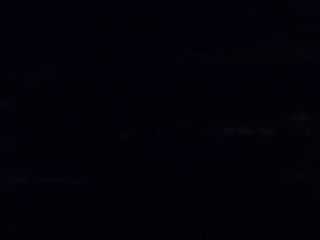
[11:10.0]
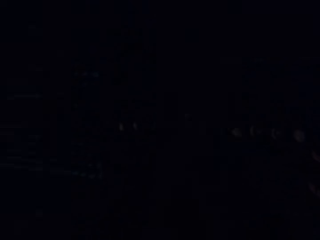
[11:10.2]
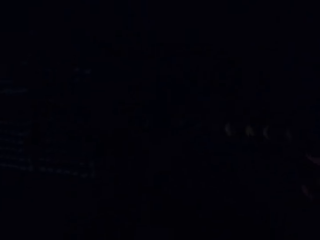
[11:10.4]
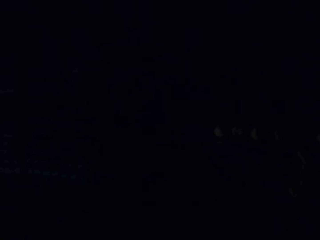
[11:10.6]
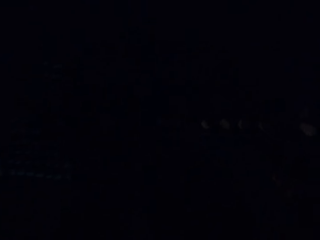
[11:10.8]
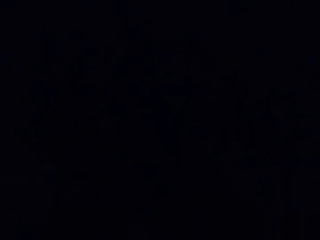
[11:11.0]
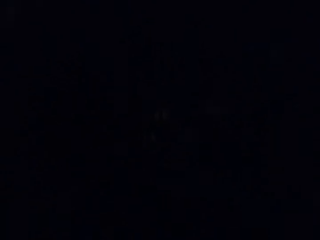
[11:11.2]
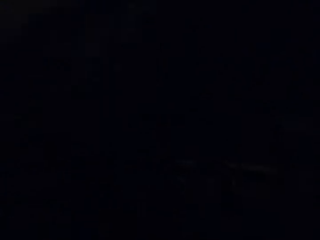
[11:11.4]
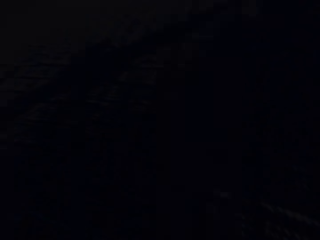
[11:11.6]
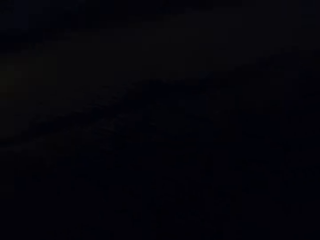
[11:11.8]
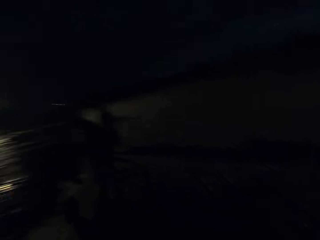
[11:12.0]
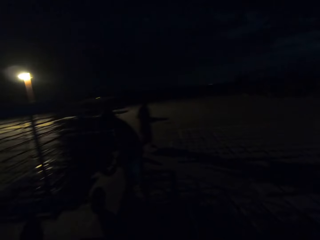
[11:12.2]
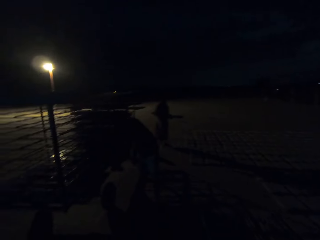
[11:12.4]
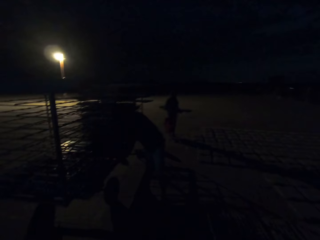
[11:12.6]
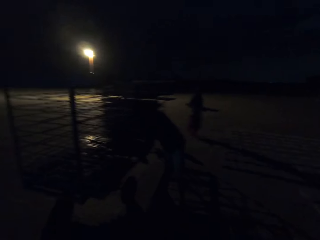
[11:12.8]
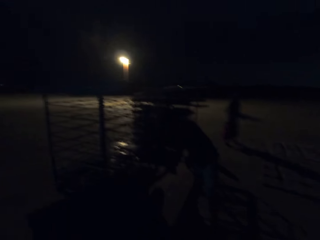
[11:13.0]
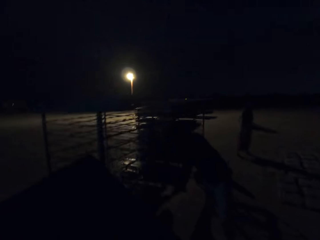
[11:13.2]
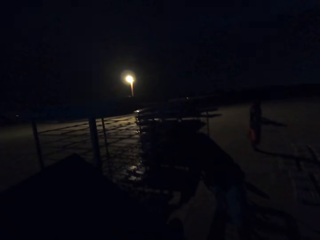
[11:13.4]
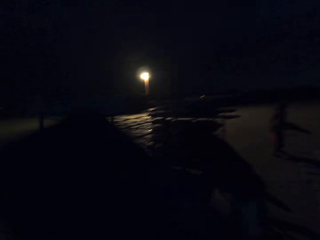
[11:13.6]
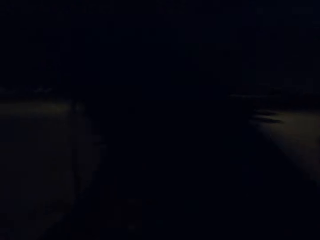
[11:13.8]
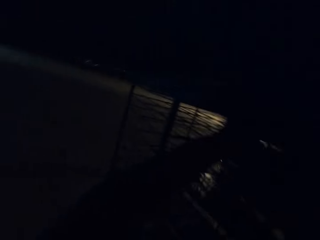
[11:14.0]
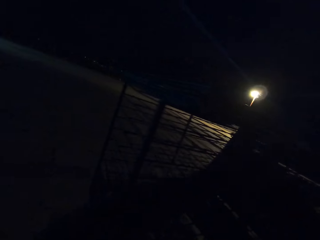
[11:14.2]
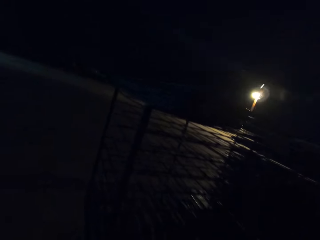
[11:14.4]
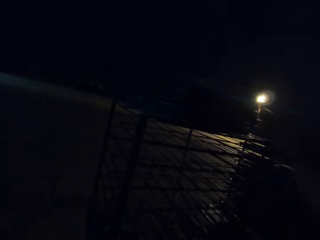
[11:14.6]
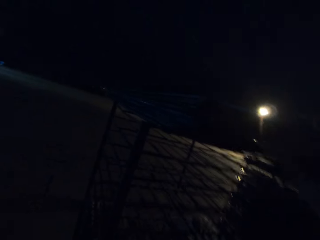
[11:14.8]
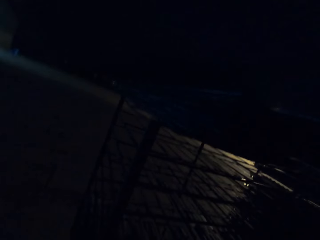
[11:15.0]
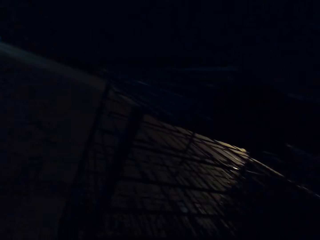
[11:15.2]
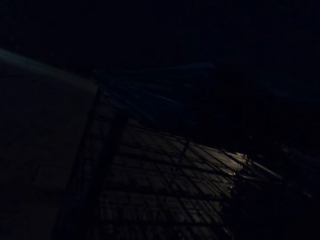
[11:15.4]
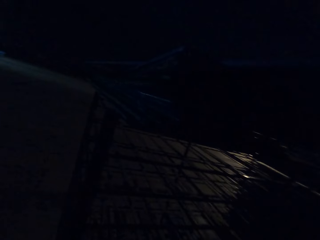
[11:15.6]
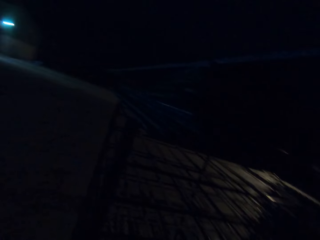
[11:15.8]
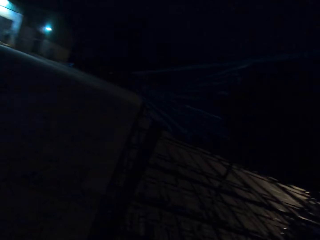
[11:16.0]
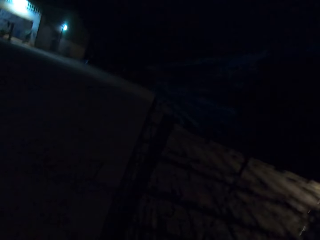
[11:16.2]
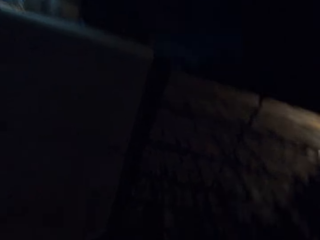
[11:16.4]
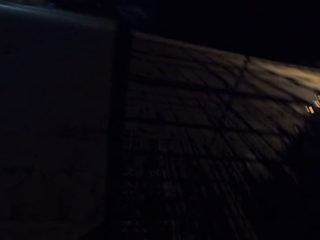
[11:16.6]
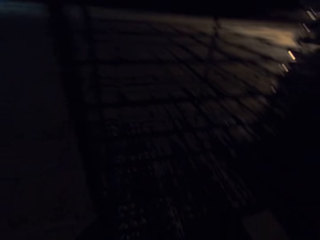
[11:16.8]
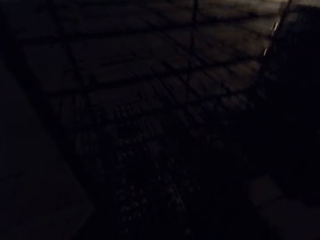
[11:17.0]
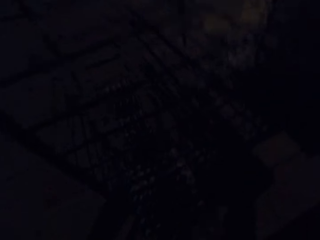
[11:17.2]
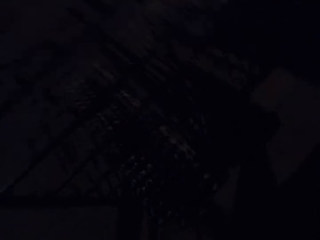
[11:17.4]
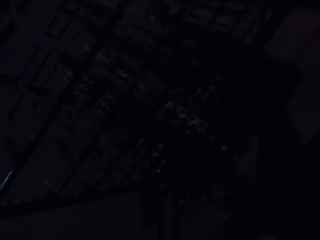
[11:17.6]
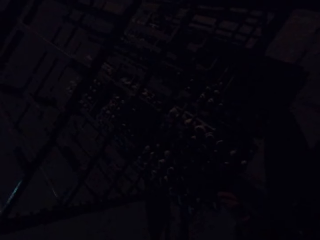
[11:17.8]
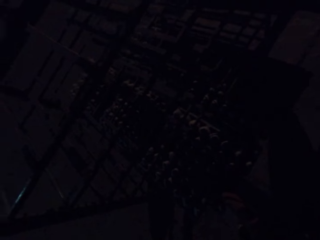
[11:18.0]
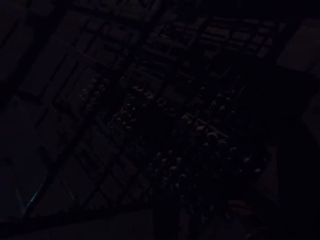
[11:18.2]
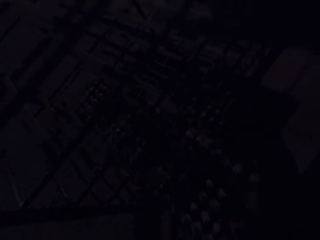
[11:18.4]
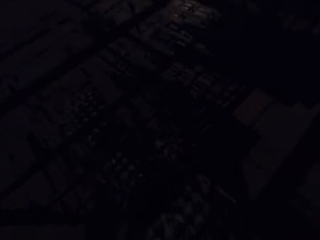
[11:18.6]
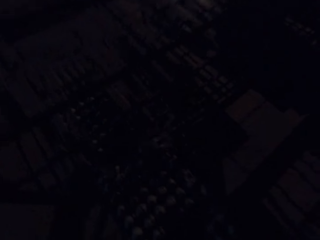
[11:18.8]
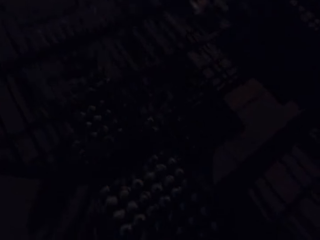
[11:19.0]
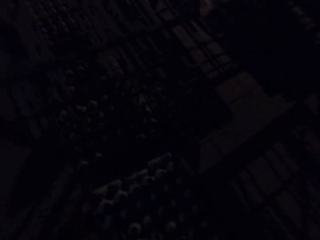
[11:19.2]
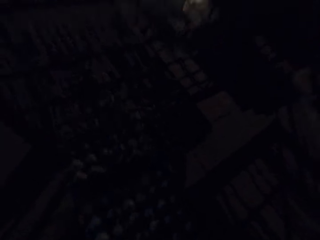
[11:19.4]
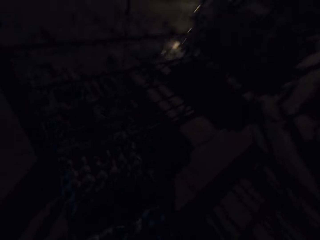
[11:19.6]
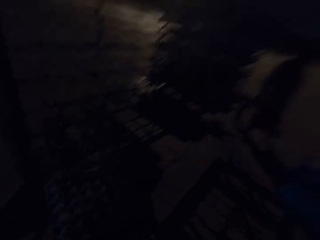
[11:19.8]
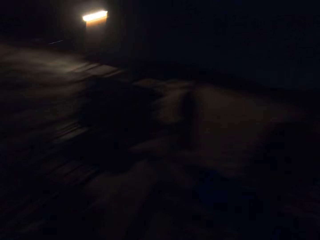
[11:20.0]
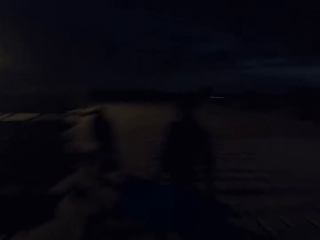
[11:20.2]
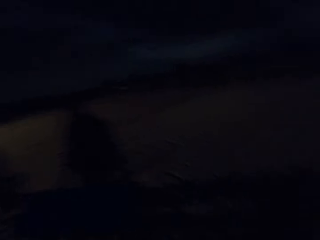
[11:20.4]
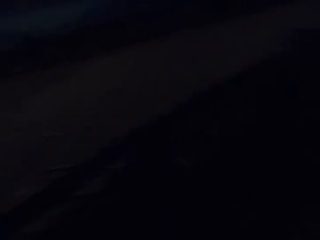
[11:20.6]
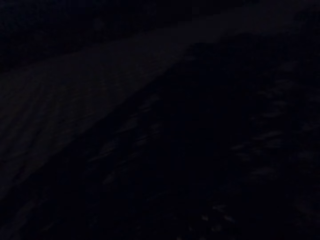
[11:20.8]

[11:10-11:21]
The camera wearer drops the egg trays. They walk around the compound or field. They put the egg tray on the shelf. They pick up the egg tray on the shelf. They pull the egg trays on the racks.

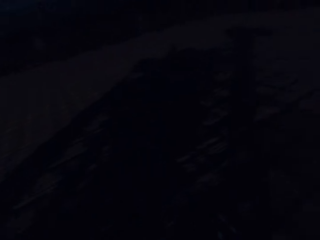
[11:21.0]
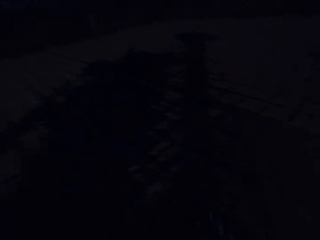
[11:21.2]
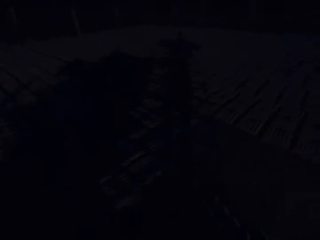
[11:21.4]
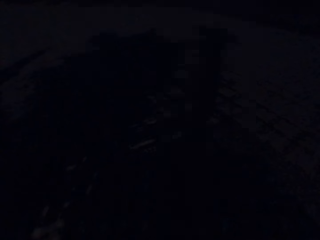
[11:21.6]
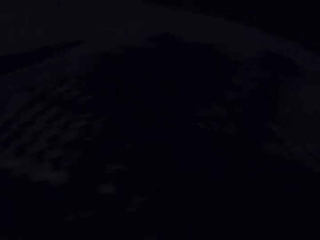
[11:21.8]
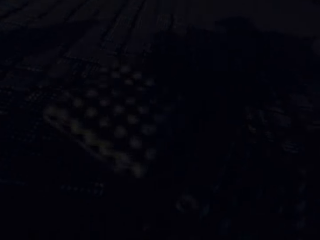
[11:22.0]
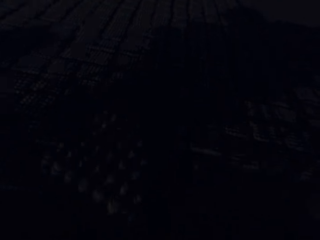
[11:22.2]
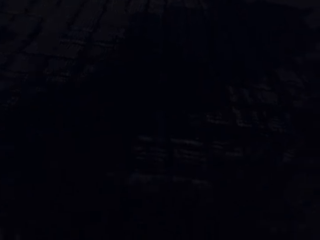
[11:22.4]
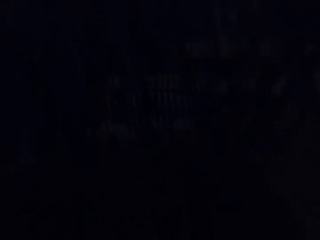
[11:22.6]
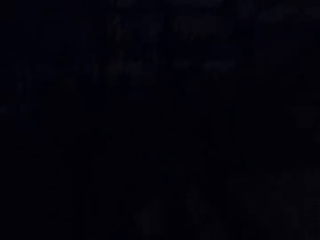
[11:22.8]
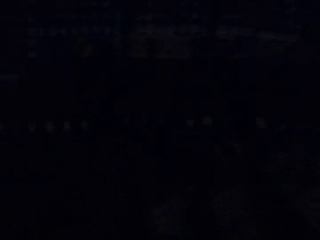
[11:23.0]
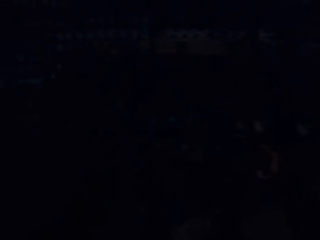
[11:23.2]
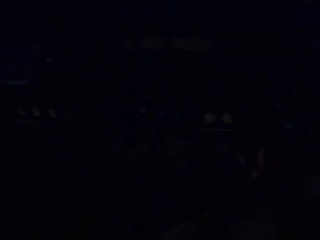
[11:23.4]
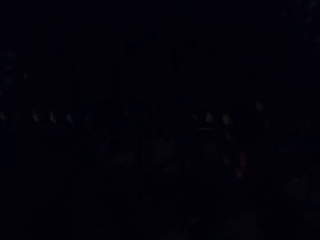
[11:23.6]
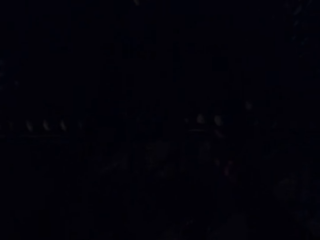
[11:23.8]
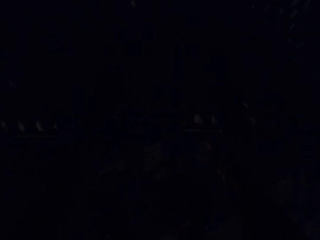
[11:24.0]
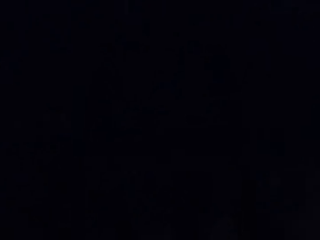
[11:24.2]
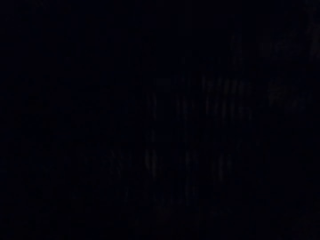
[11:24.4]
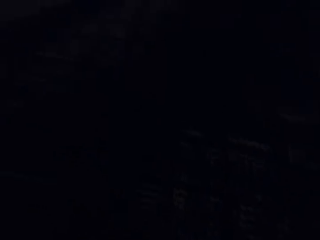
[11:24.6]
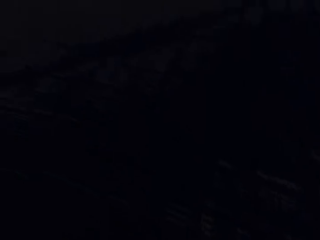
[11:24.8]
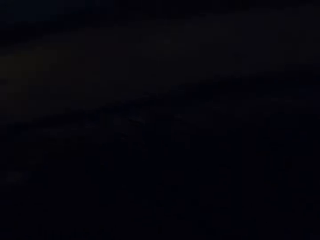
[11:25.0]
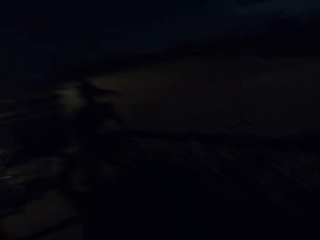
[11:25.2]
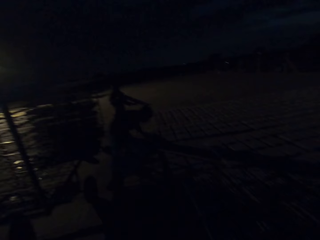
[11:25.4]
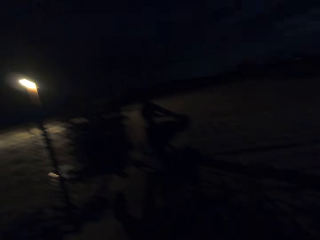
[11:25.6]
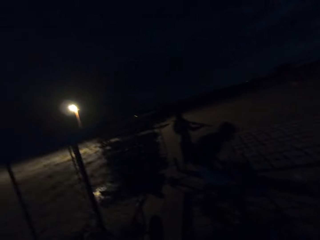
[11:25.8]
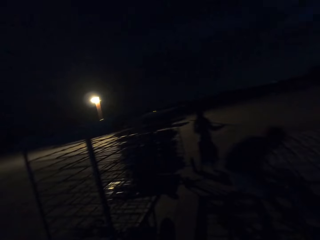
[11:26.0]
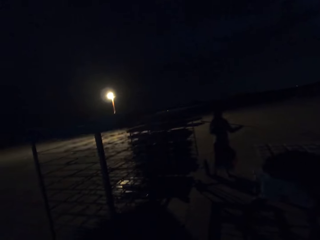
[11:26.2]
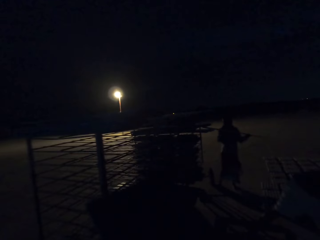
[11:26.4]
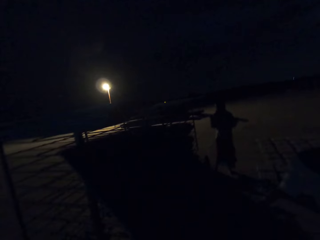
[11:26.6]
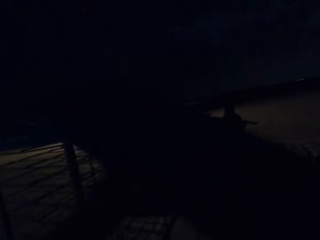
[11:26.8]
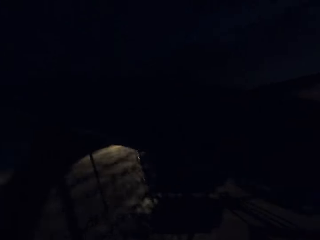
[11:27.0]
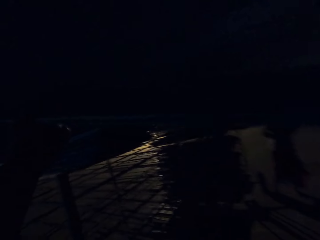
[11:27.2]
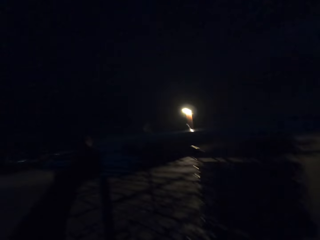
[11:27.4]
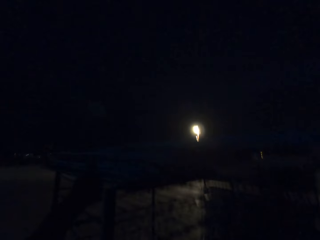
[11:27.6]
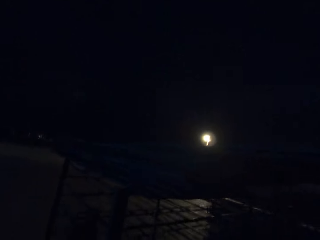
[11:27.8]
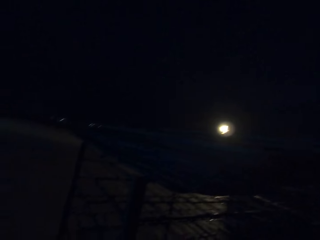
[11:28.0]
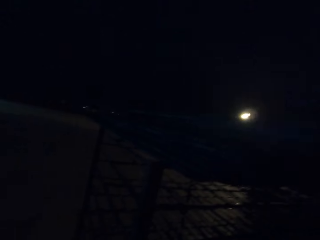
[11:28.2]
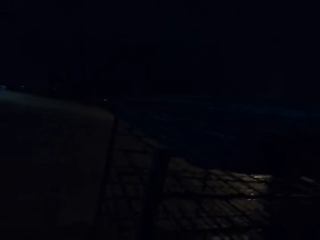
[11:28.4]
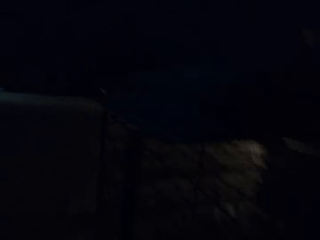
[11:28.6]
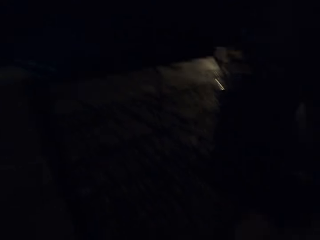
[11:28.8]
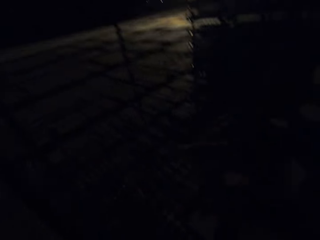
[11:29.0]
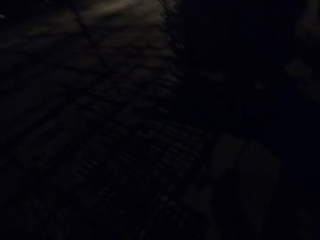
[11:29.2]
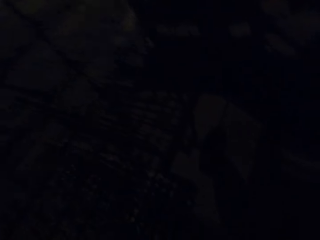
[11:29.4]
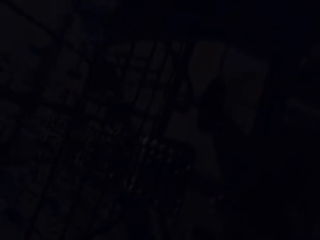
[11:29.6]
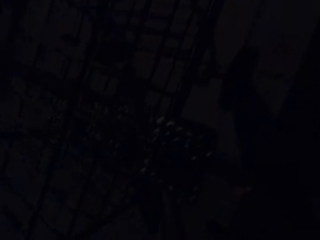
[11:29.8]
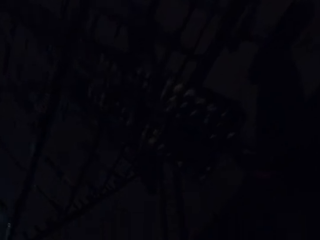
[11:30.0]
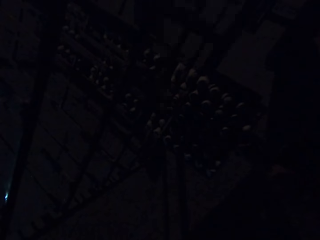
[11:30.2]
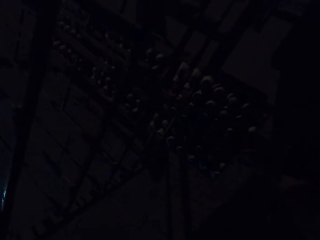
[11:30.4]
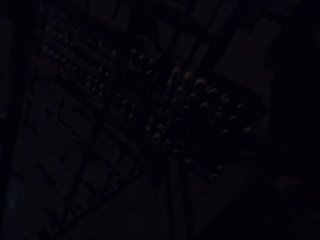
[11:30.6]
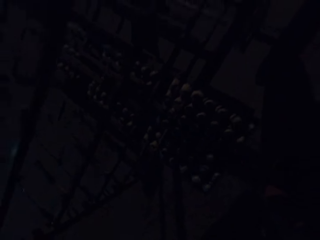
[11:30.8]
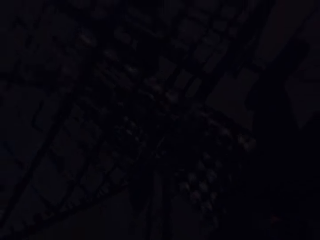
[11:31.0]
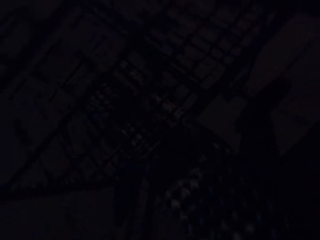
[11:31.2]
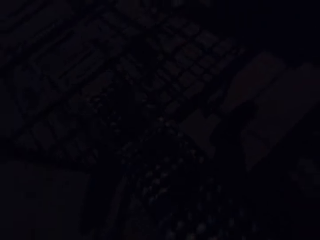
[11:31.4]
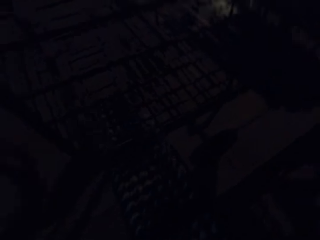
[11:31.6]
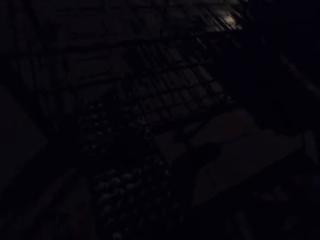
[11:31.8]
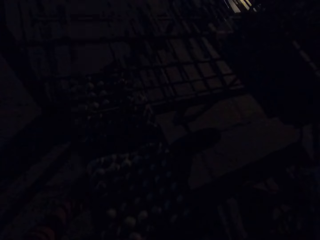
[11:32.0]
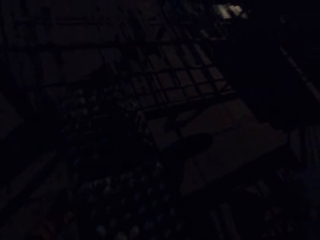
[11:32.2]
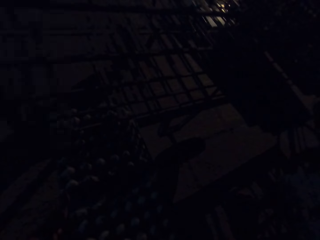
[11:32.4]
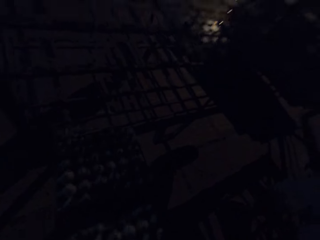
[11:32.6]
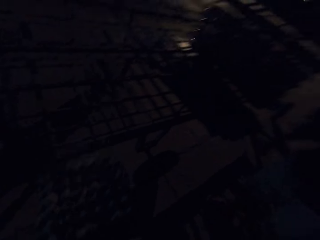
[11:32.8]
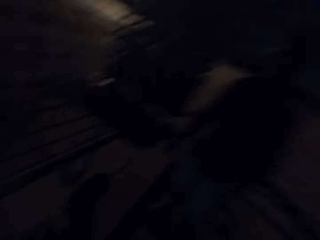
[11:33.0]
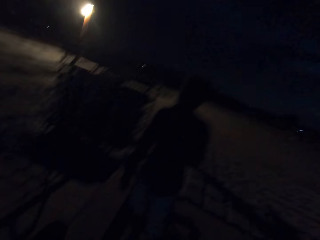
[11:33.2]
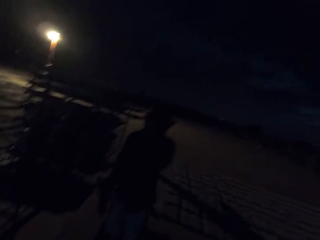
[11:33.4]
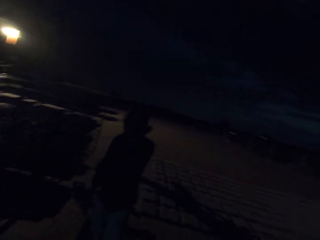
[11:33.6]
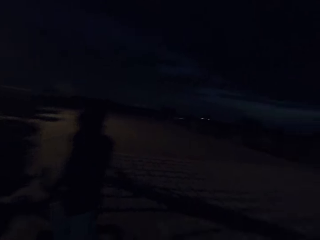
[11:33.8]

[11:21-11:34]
The camera wearer walks around the field. They drop the egg trays. They walk around the field. They put the egg tray on the shelf. They pull egg trays on the racks. They pick up the egg tray on the shelf.
